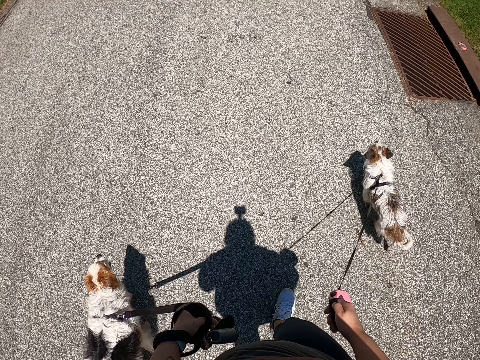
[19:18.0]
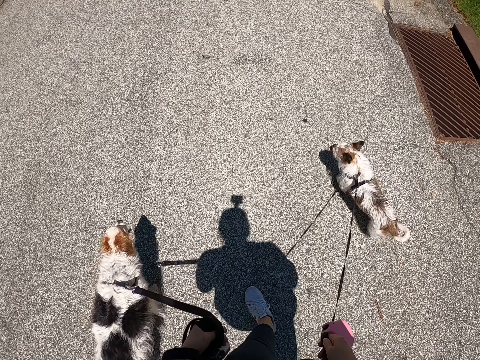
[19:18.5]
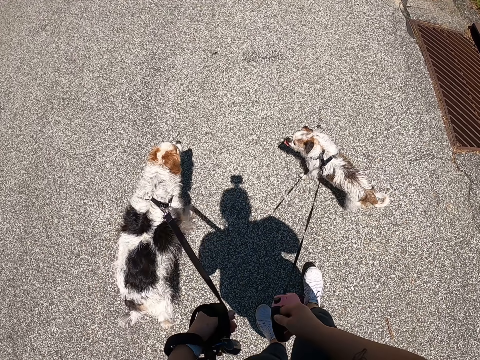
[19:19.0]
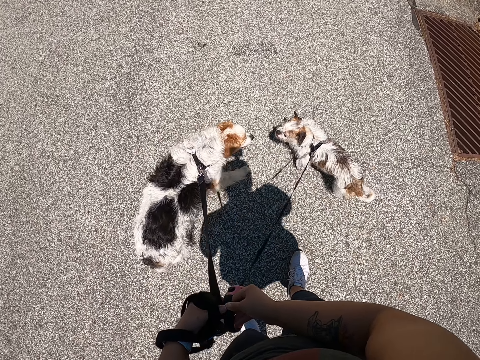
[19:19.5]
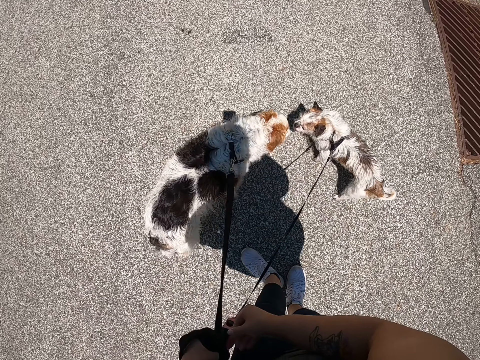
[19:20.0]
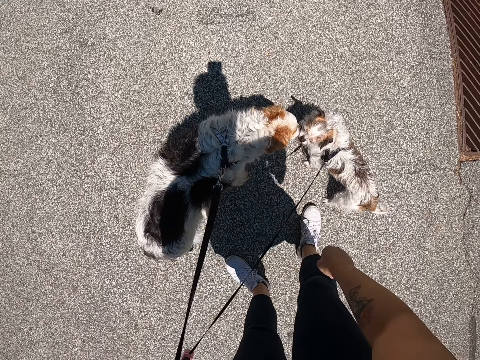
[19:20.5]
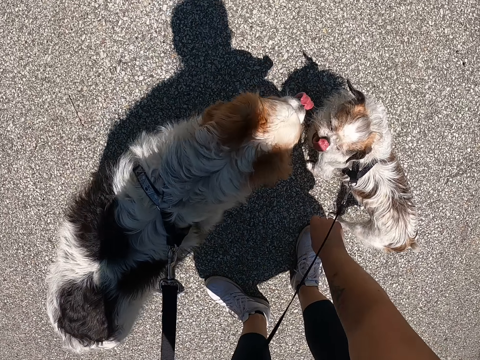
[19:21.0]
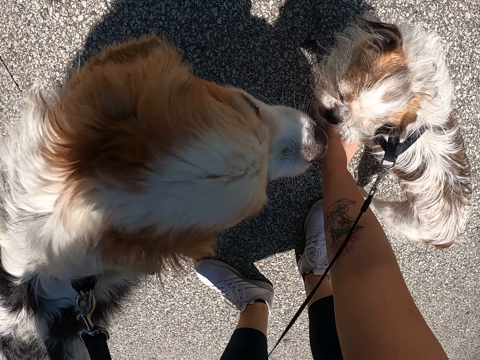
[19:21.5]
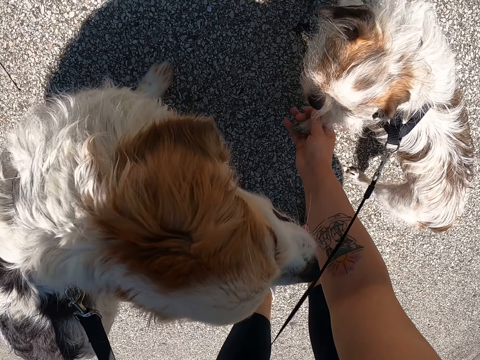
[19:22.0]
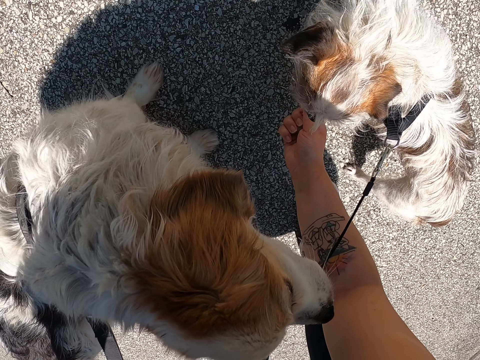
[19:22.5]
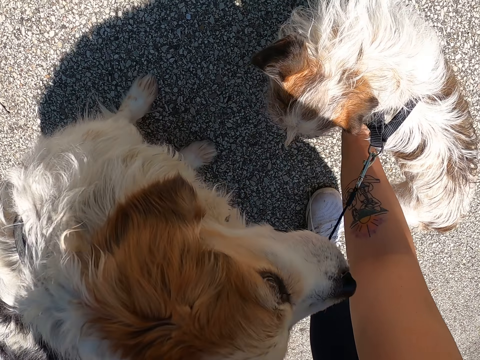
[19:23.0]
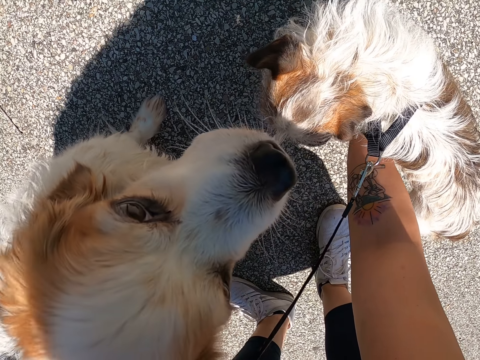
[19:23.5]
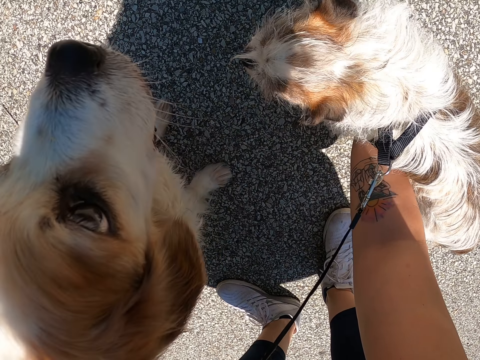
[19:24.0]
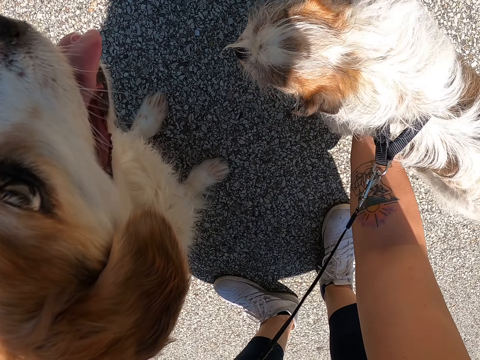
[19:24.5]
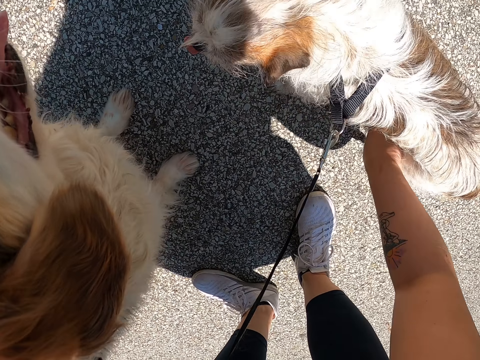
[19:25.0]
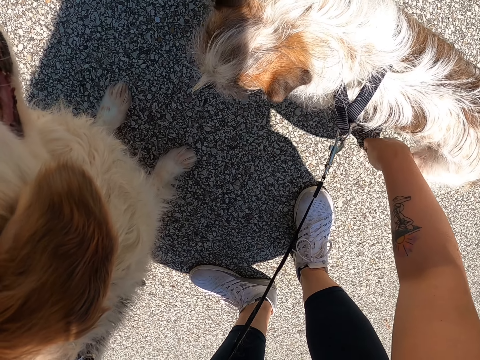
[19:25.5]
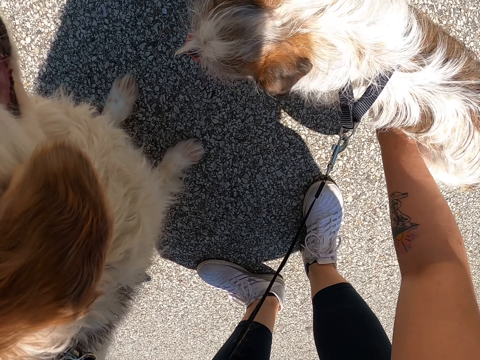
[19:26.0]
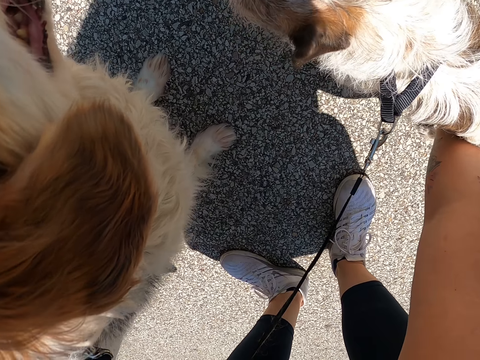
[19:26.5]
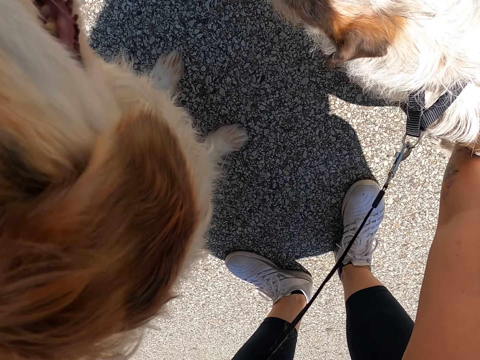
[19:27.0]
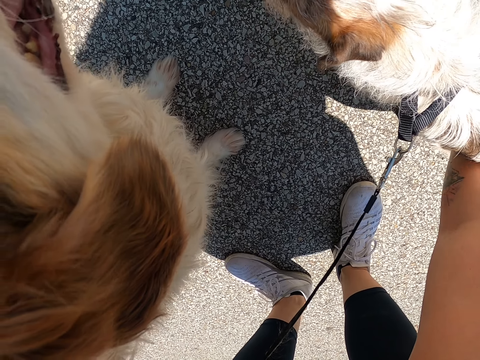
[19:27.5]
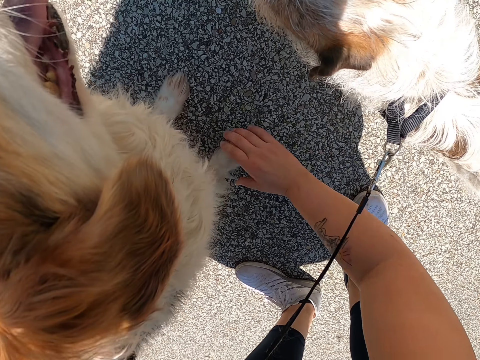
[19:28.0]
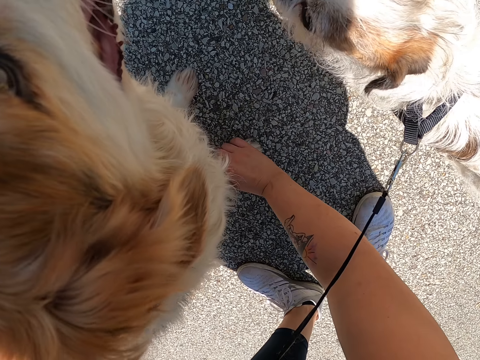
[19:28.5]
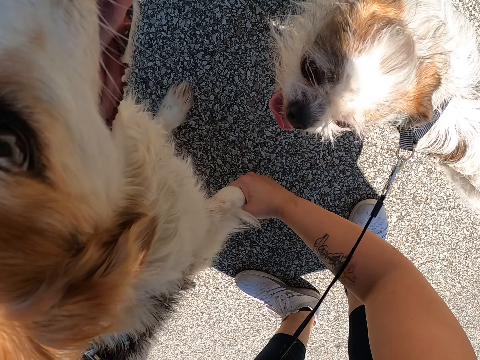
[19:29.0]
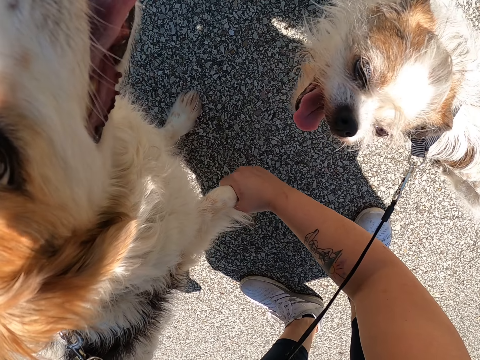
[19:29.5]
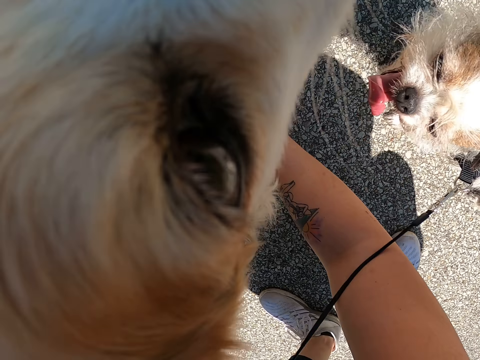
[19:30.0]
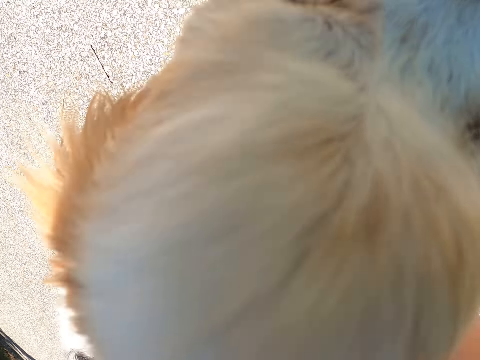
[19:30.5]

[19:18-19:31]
The camera wearer passes a dog leash to her left hand. She touches the dog's legs. She checks her dogs' legs.

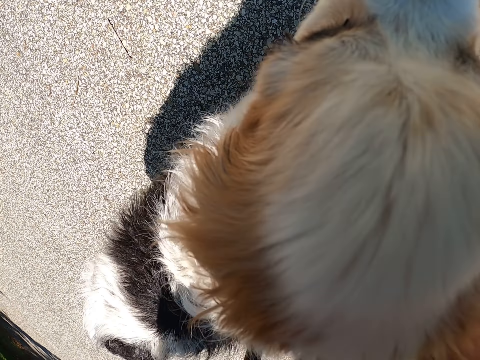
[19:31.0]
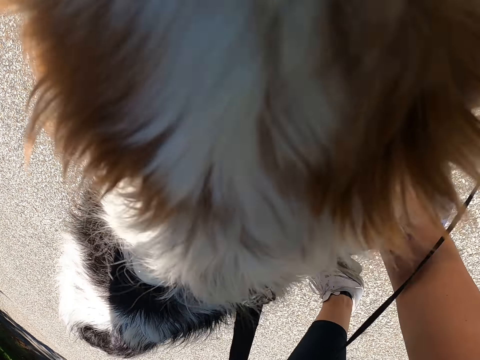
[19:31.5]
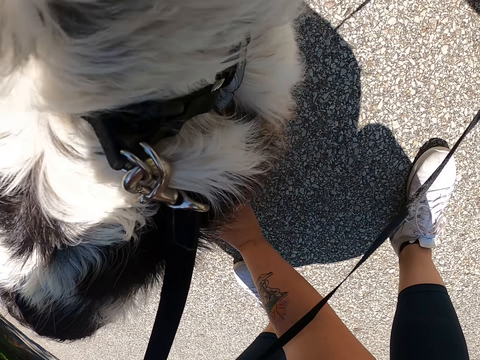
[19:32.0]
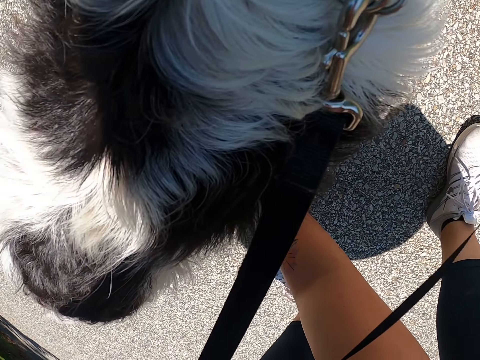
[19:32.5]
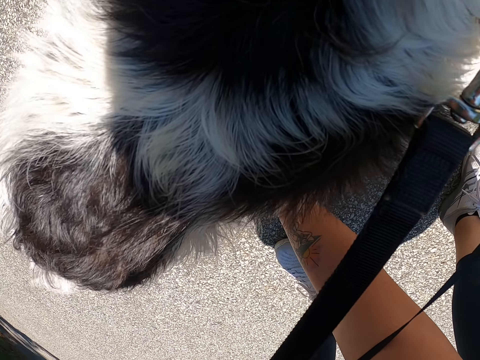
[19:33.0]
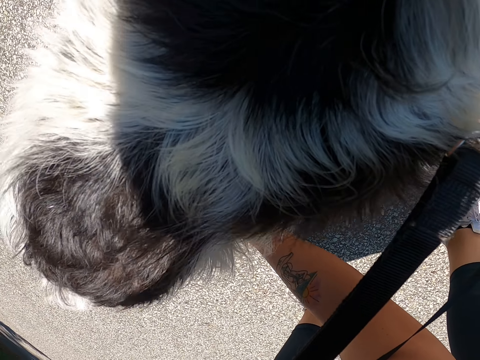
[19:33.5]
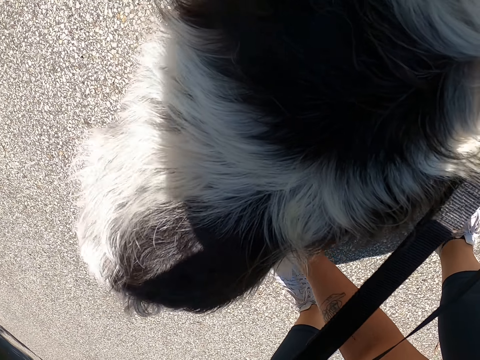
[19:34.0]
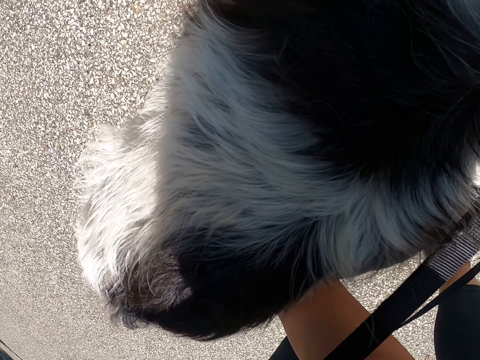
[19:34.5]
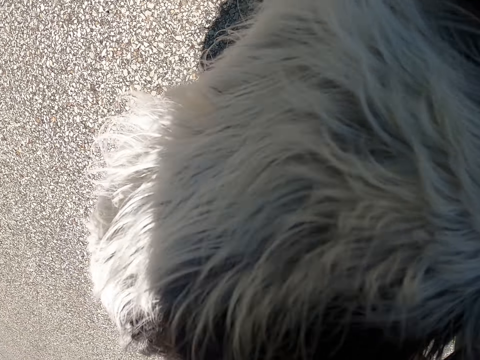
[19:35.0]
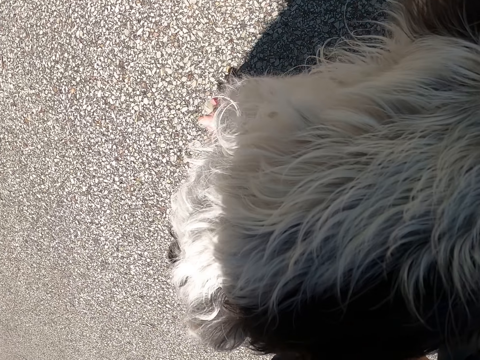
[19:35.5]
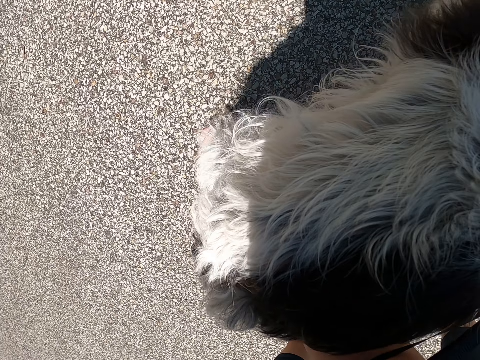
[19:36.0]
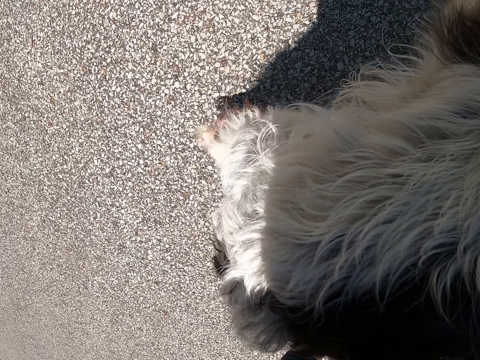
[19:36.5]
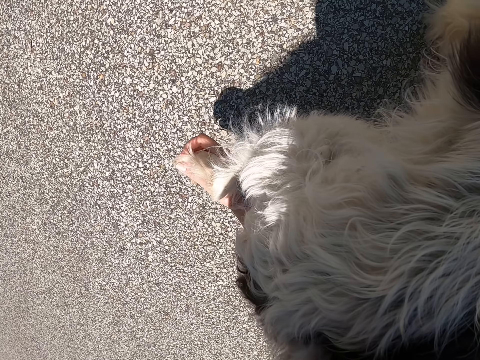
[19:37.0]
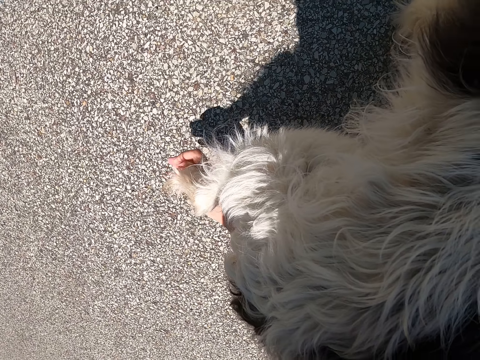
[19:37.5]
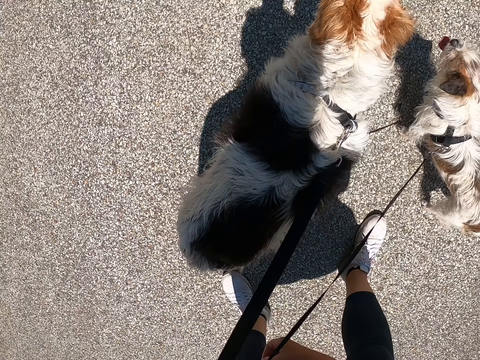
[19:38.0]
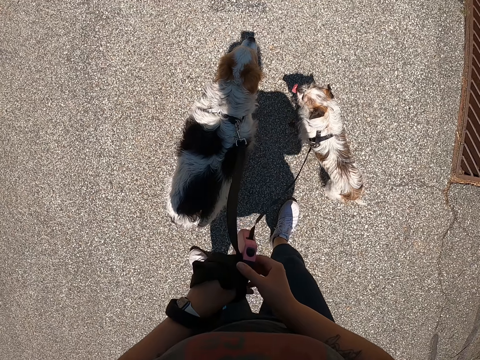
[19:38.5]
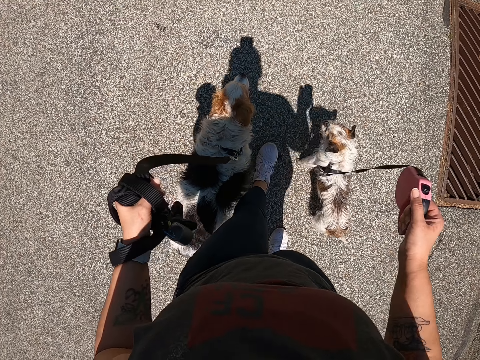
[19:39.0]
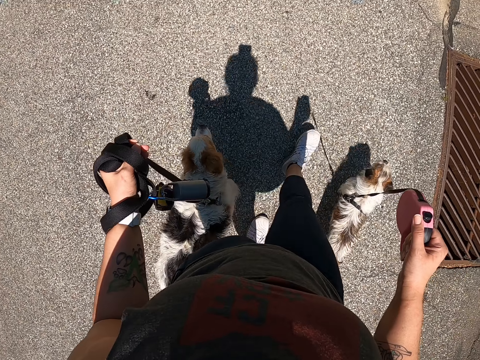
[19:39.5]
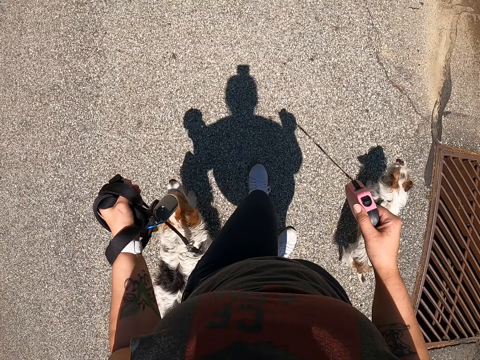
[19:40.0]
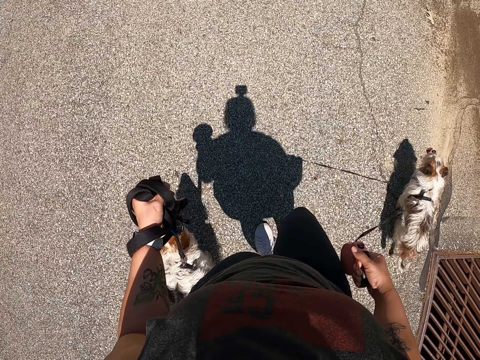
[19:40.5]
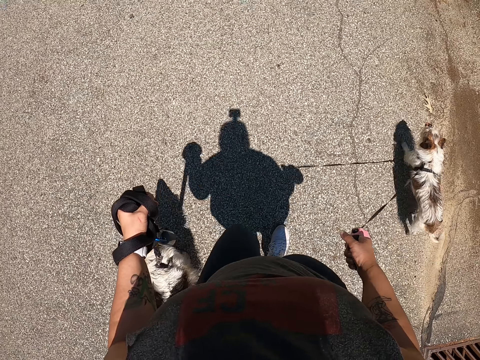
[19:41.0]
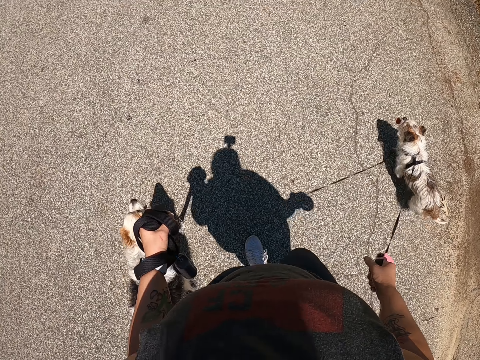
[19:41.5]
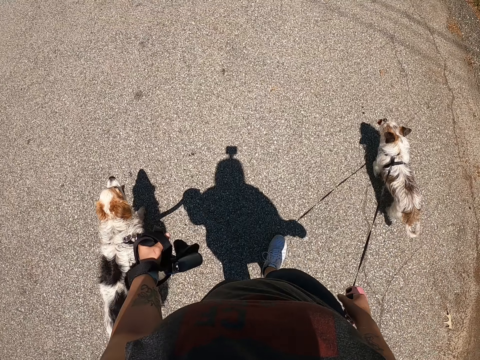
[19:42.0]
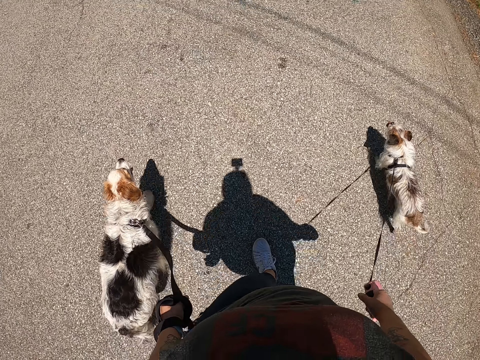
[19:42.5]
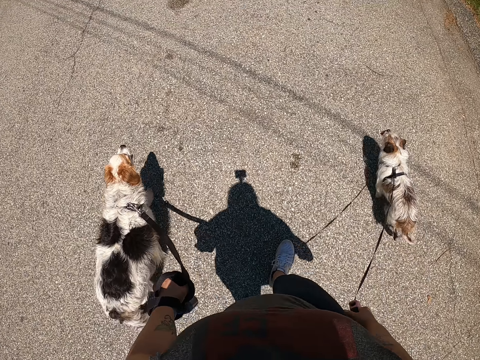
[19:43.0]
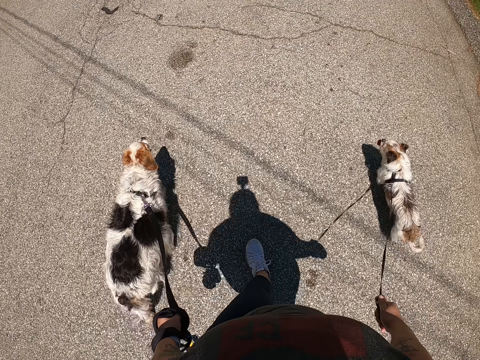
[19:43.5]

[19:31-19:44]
The camera wearer walks on the road with dogs. She passes the dog leash to her right hand.
